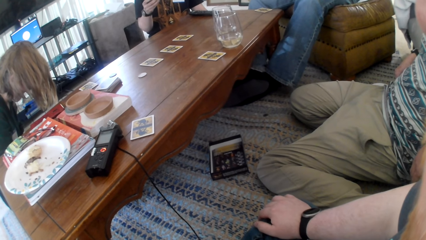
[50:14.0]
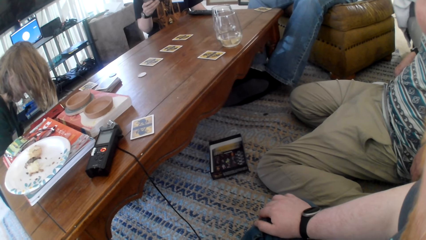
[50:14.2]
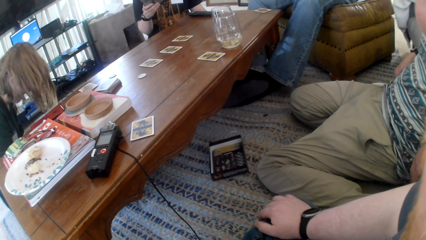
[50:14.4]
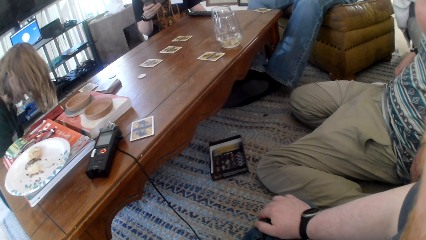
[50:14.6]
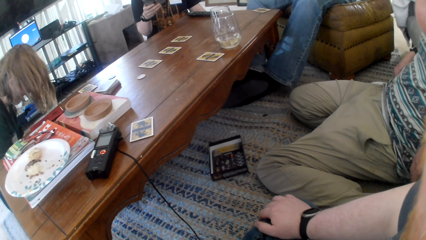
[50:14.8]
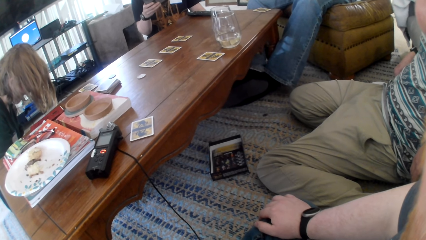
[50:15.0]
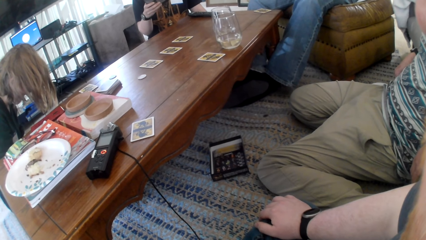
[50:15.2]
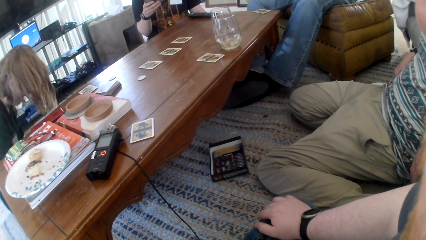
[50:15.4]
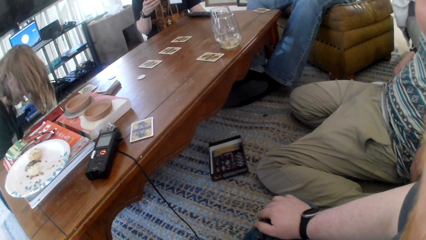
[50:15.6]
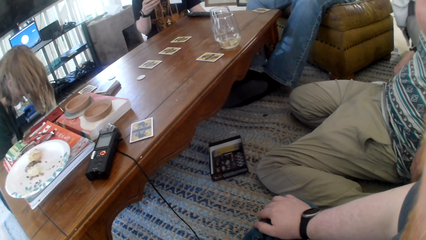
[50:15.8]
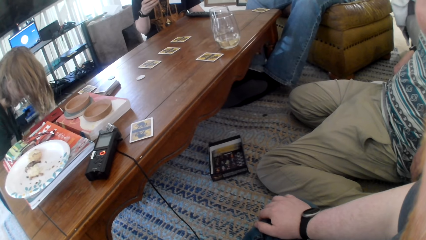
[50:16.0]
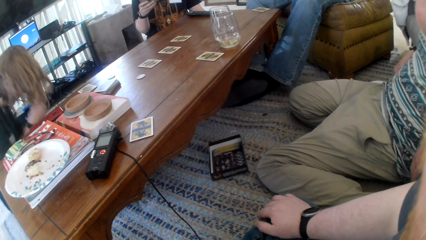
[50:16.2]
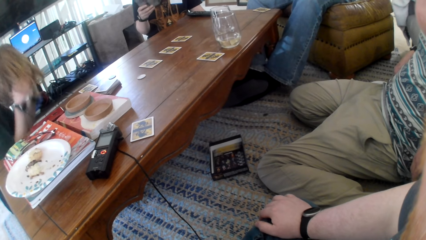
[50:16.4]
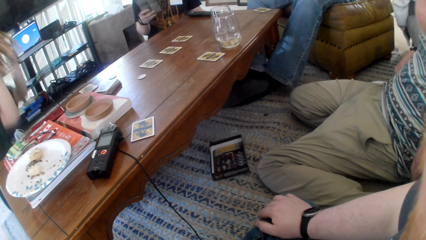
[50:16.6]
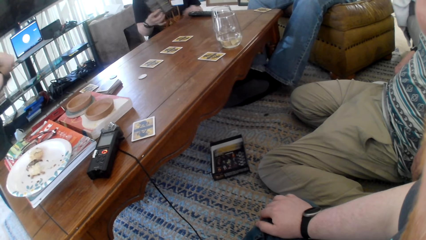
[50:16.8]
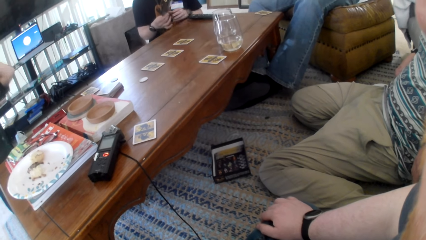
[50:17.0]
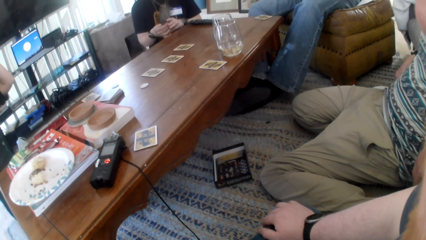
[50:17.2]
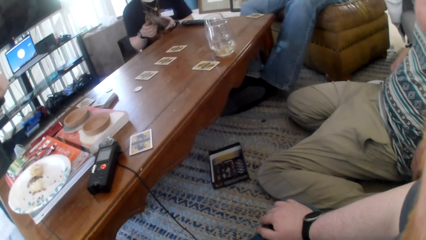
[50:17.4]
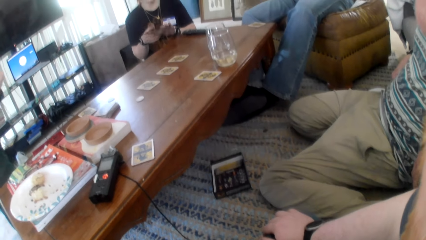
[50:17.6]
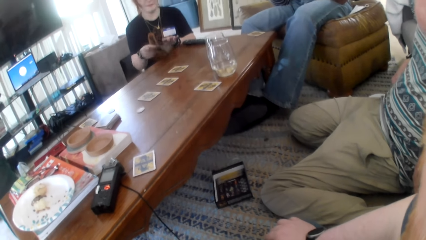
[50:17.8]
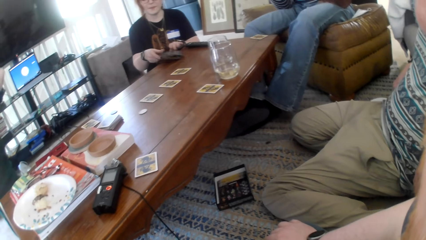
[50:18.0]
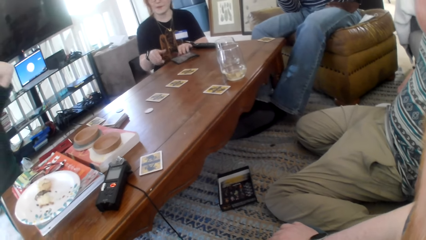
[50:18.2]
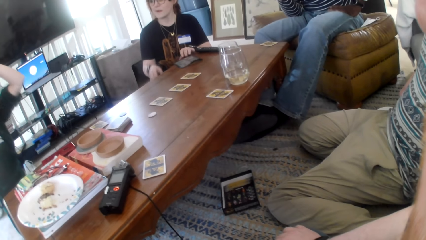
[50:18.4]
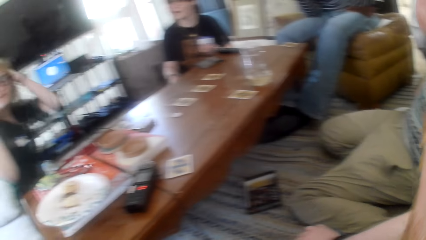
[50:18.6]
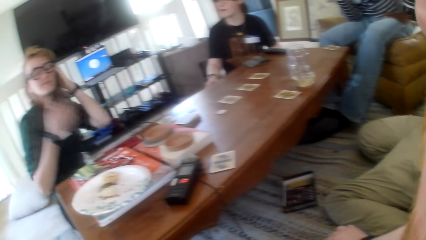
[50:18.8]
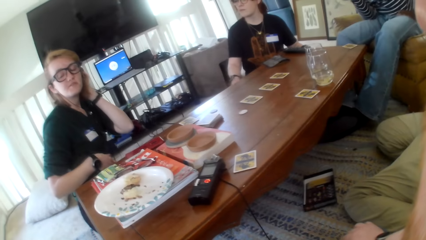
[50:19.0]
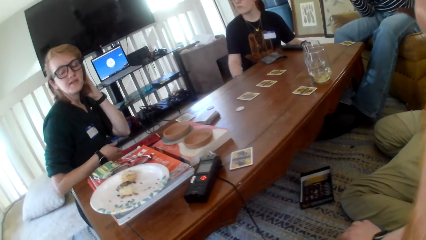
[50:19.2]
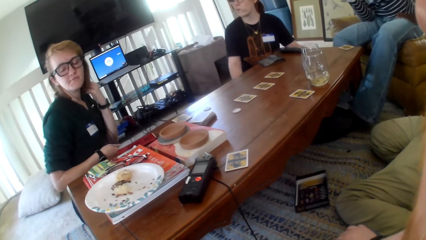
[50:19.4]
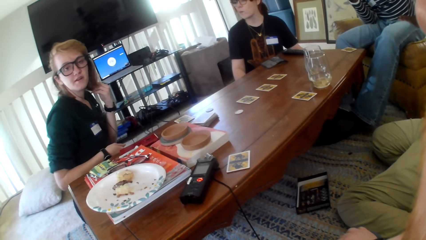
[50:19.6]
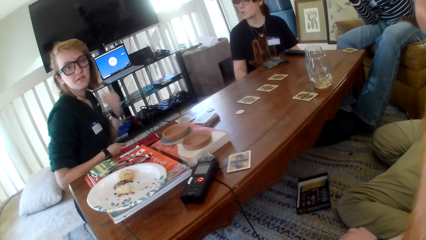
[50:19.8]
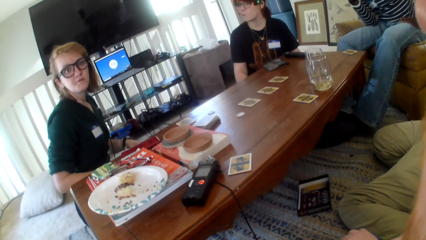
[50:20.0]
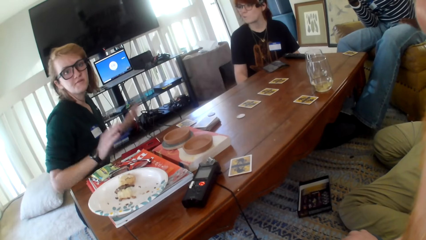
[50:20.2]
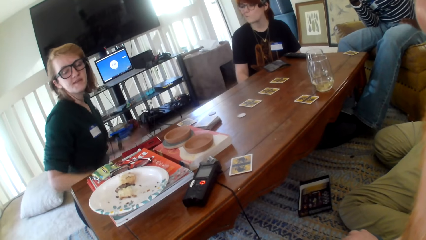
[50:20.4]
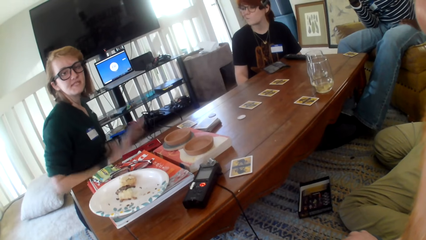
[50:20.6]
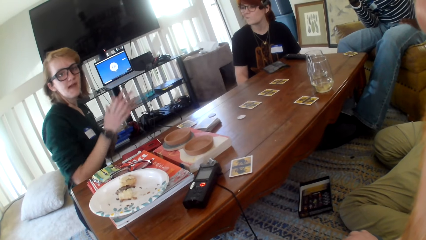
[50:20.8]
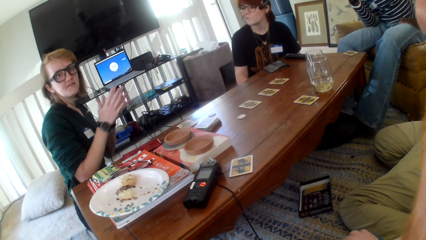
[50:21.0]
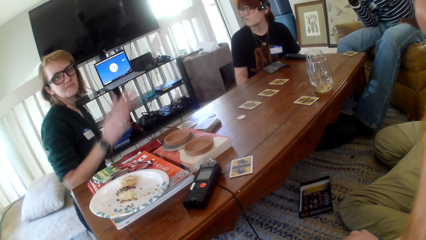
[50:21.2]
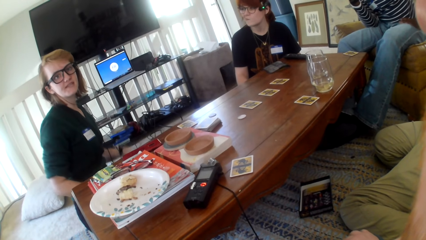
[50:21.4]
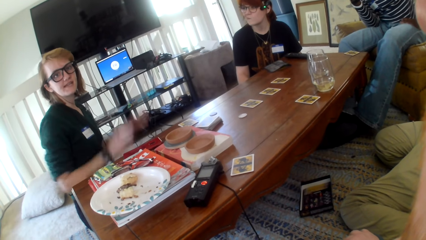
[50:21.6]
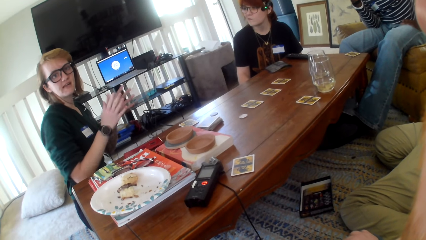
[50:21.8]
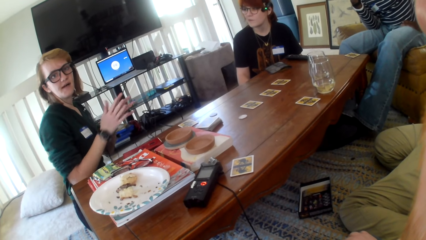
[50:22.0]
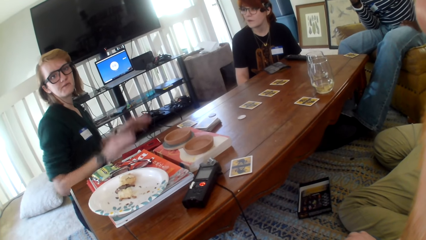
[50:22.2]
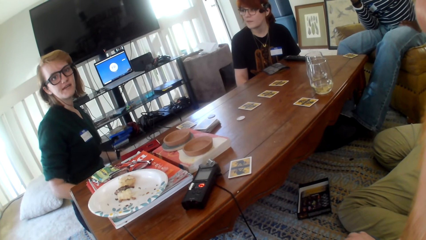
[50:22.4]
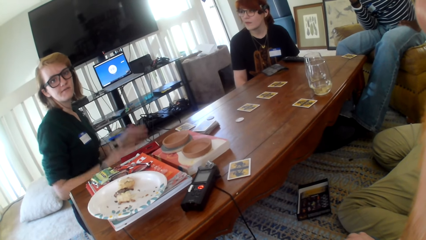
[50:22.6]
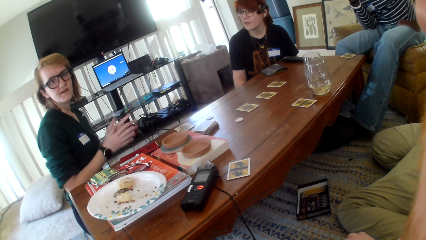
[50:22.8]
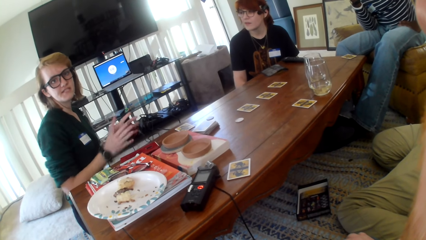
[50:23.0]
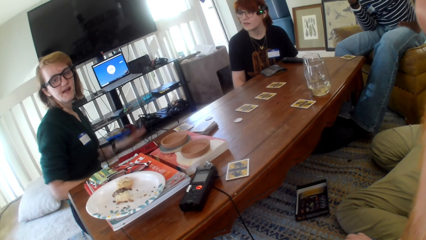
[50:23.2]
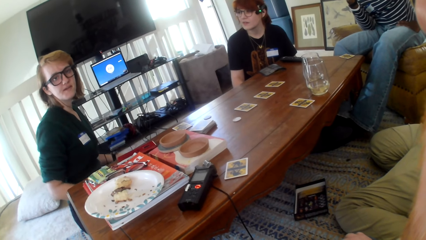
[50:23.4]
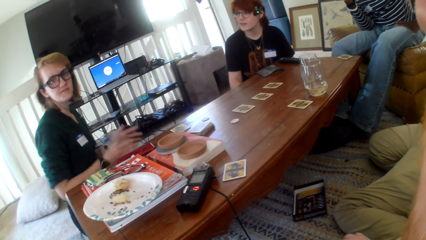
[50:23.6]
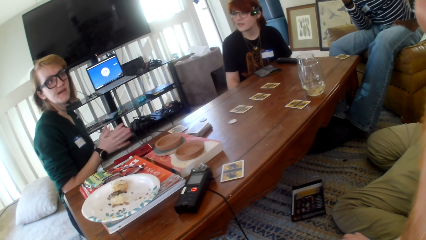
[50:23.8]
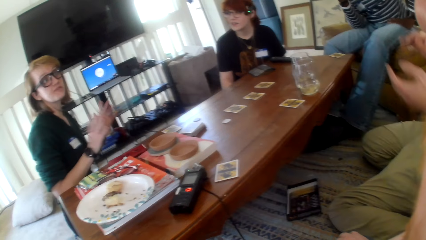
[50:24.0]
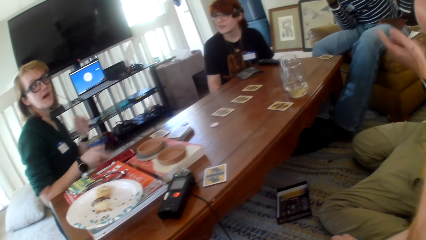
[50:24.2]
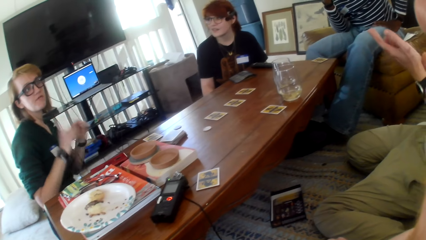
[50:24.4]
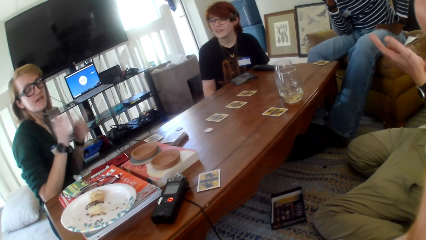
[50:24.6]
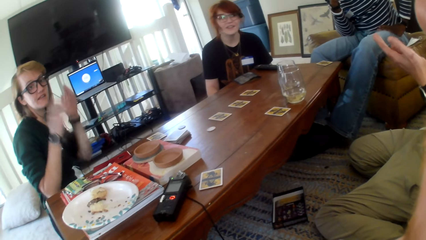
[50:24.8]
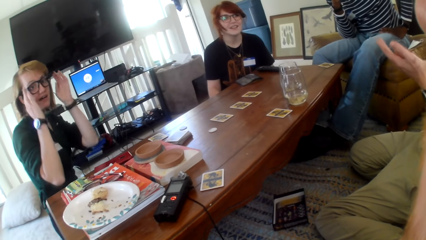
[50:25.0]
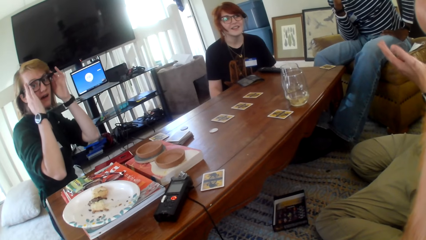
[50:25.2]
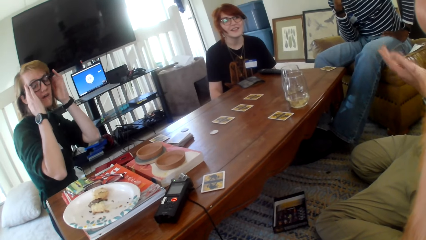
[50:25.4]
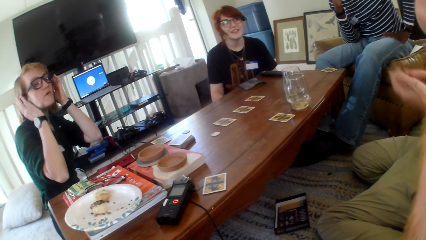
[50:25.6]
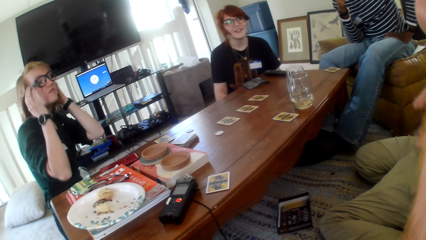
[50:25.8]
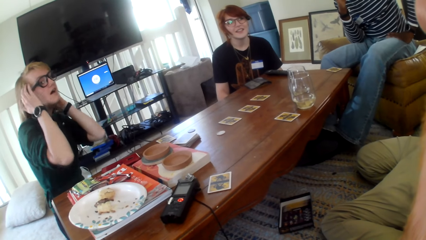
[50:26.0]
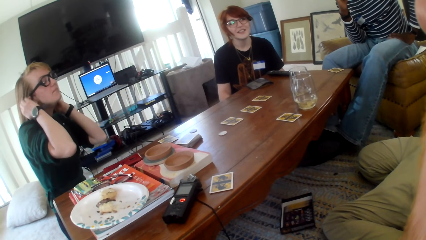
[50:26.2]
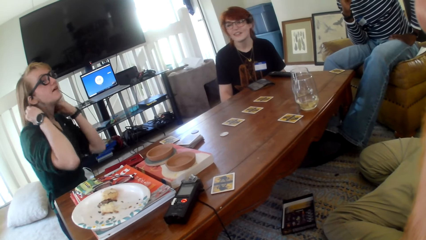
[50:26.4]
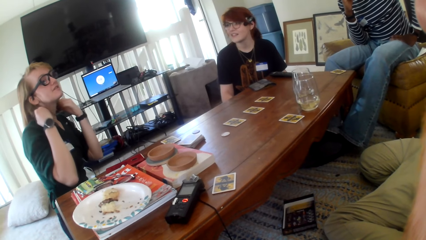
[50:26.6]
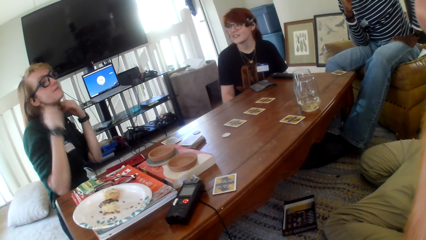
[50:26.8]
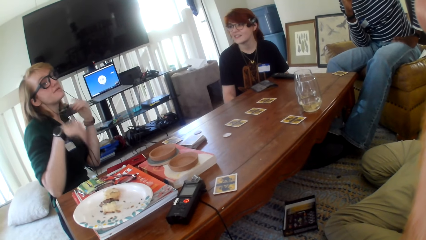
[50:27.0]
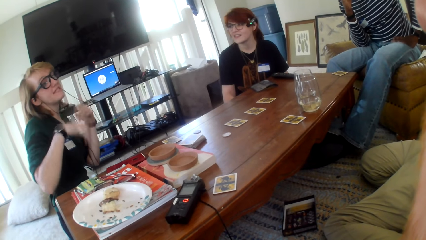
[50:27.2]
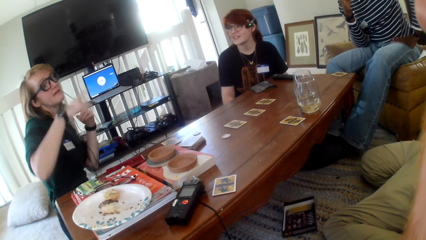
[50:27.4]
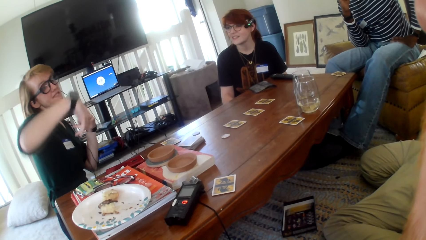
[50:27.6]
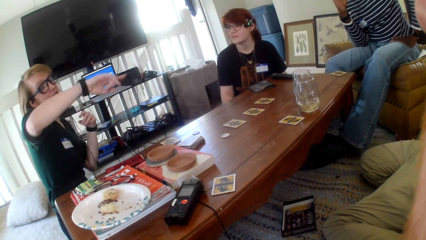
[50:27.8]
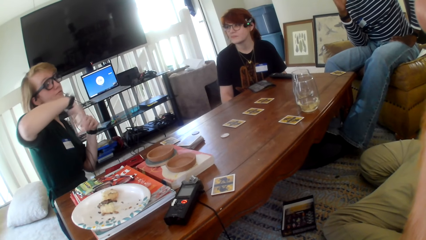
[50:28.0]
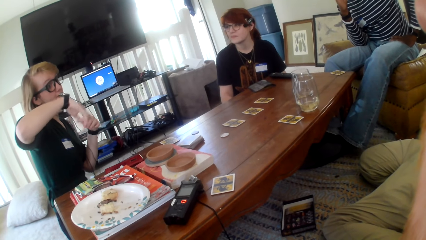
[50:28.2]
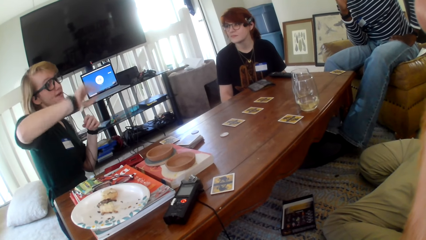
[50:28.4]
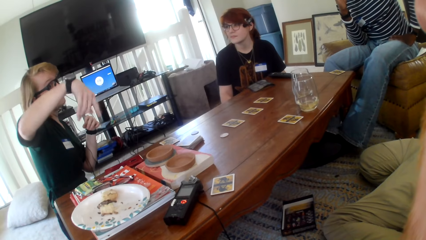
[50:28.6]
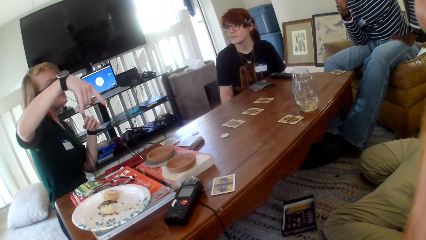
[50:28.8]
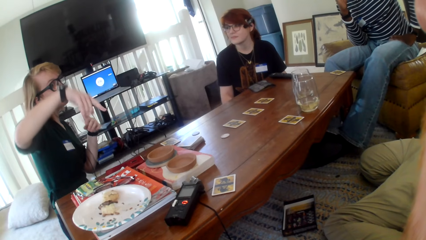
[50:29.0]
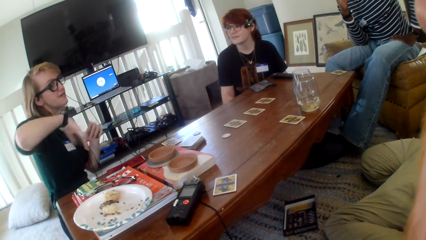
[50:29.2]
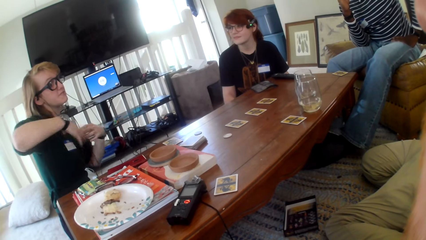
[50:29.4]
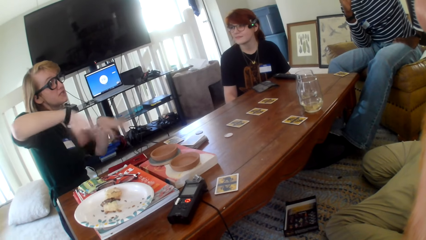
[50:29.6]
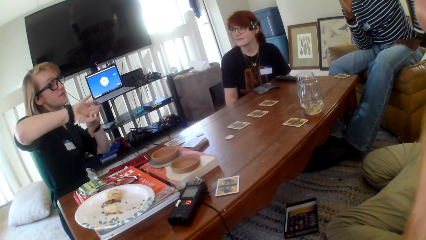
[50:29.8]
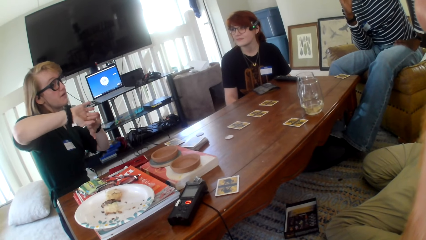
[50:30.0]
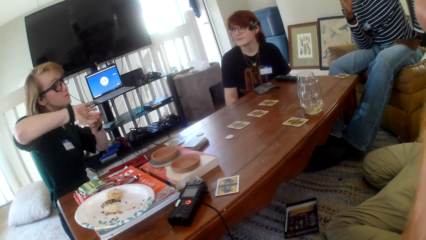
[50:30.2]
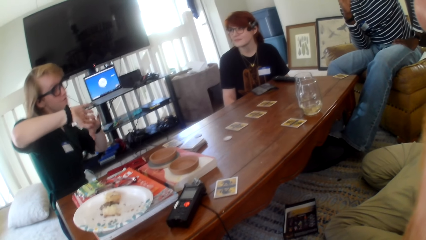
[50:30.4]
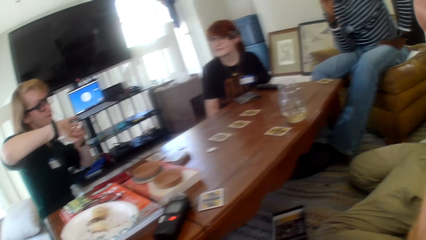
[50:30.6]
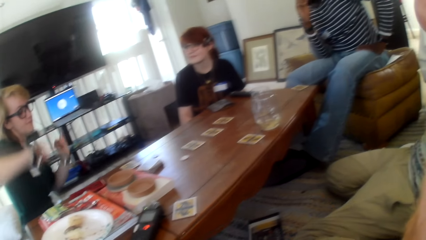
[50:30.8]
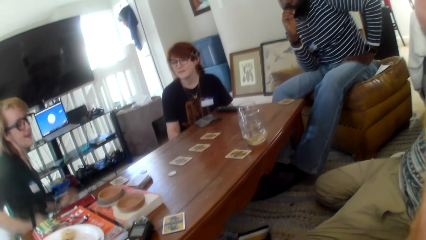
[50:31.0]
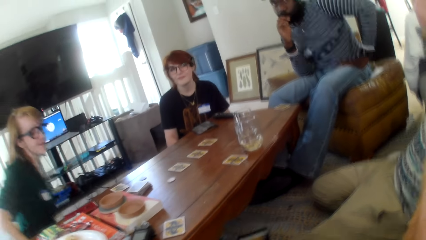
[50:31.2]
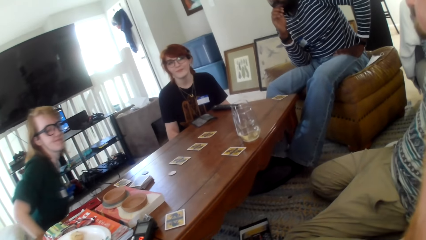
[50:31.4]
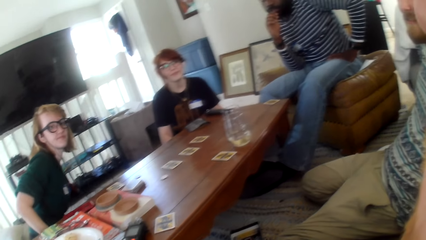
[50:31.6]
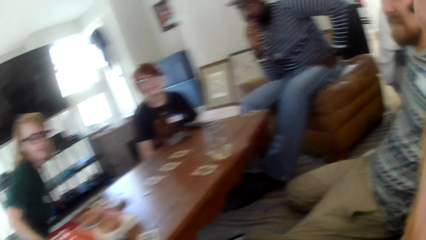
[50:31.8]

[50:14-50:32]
A person puts their hands on the hair. The person taps their laps, claps hands, taps their laps, claps hands, taps their laps and claps hands. Another person claps hands. The first person touches their head and shows hand signs.
